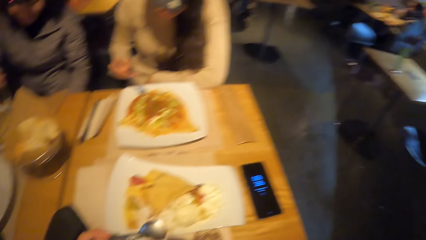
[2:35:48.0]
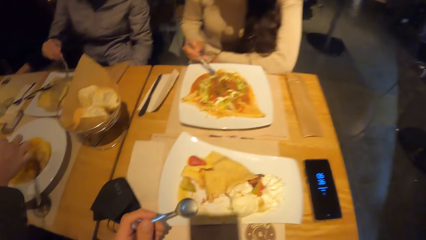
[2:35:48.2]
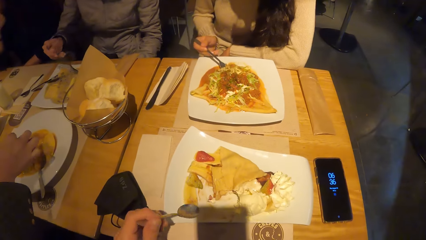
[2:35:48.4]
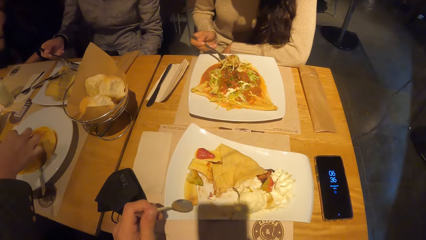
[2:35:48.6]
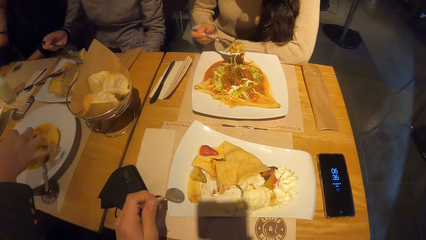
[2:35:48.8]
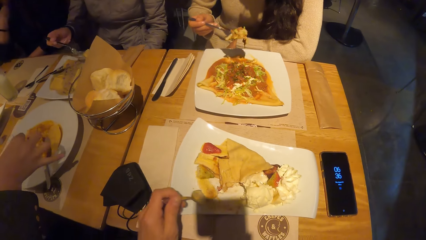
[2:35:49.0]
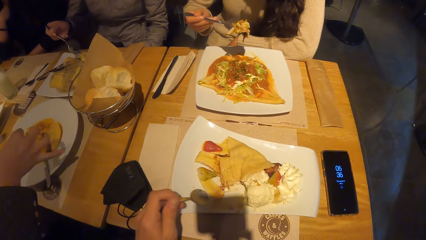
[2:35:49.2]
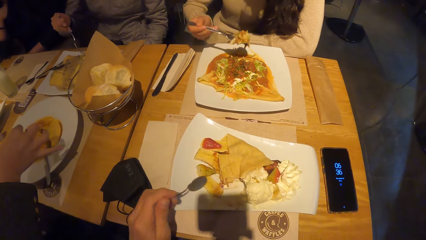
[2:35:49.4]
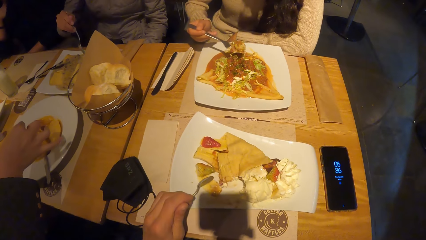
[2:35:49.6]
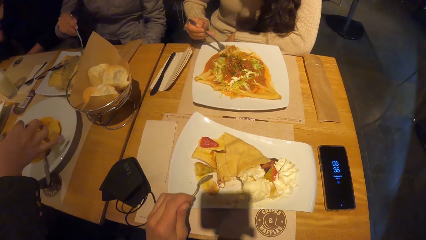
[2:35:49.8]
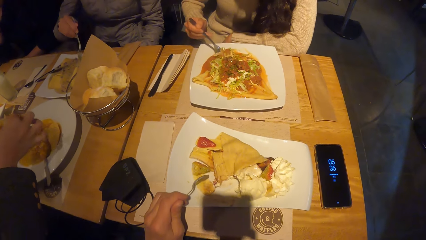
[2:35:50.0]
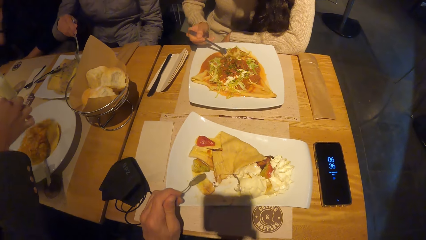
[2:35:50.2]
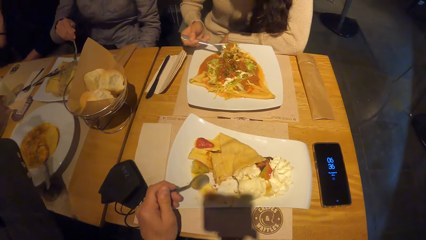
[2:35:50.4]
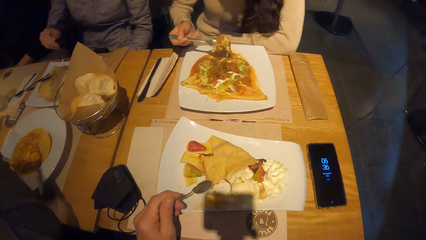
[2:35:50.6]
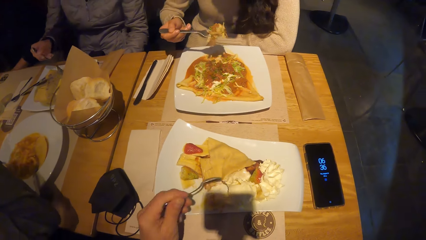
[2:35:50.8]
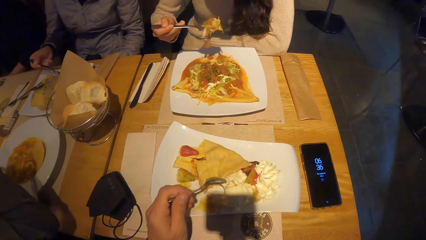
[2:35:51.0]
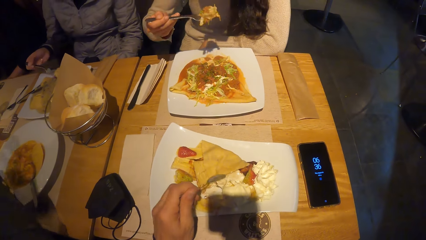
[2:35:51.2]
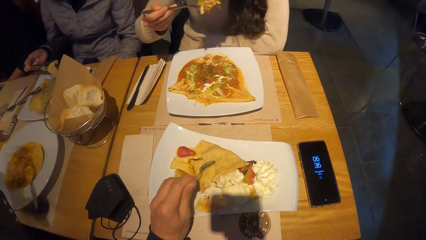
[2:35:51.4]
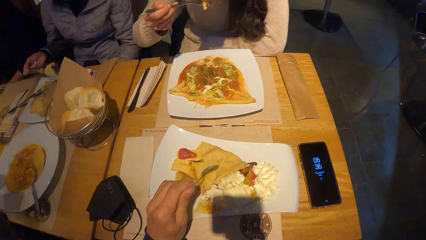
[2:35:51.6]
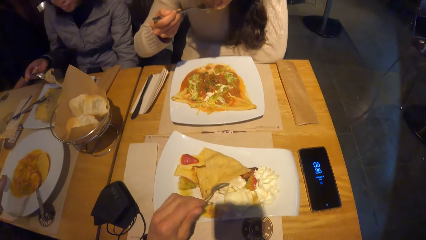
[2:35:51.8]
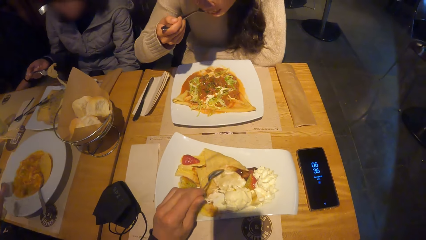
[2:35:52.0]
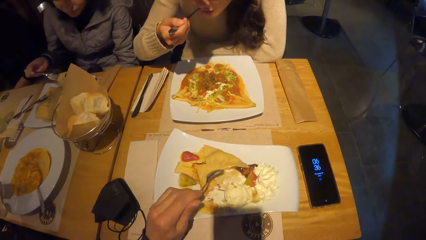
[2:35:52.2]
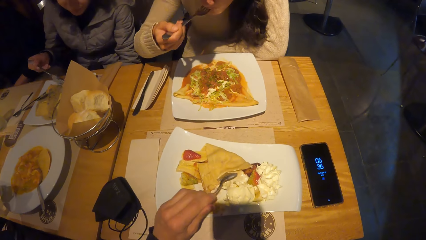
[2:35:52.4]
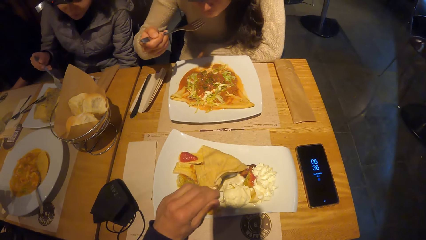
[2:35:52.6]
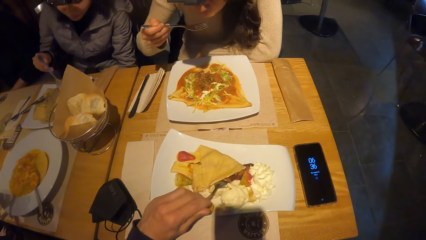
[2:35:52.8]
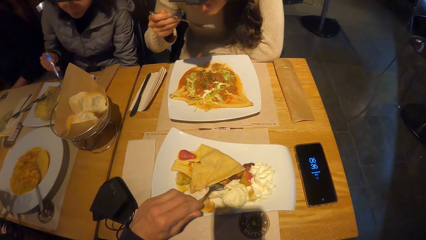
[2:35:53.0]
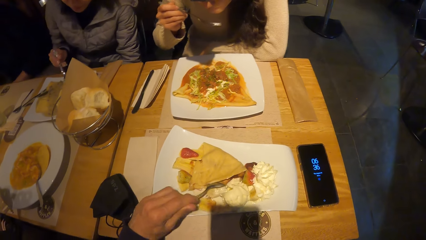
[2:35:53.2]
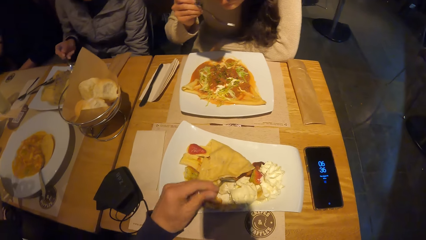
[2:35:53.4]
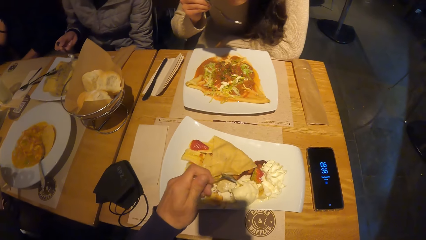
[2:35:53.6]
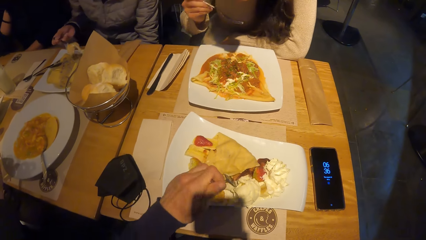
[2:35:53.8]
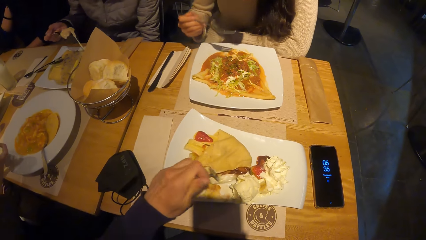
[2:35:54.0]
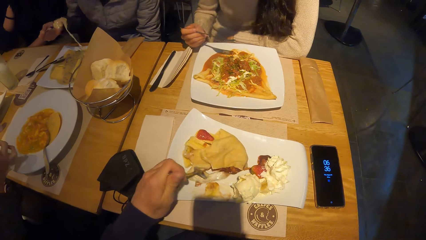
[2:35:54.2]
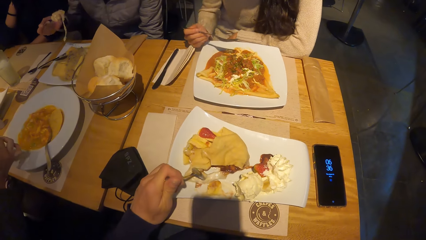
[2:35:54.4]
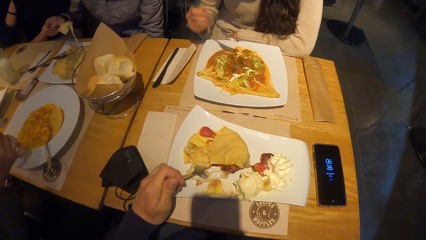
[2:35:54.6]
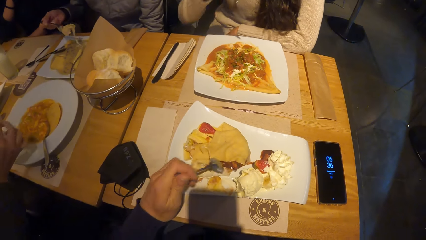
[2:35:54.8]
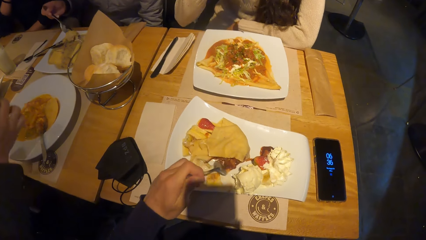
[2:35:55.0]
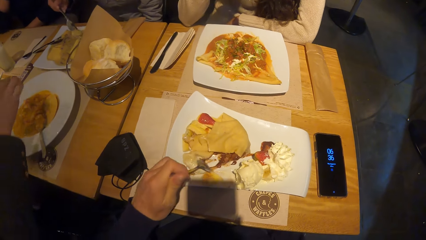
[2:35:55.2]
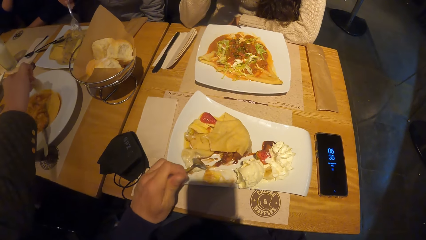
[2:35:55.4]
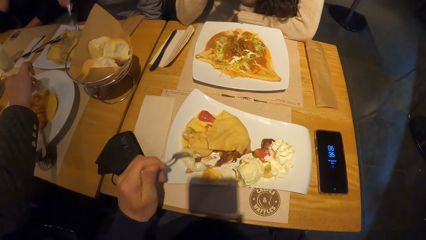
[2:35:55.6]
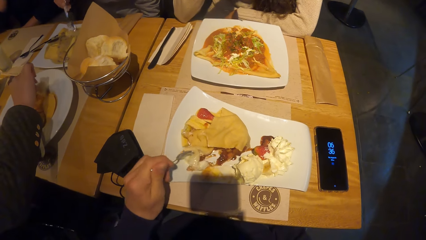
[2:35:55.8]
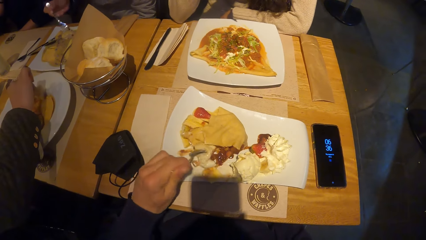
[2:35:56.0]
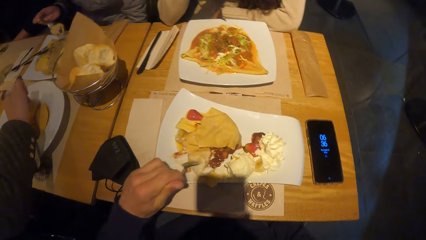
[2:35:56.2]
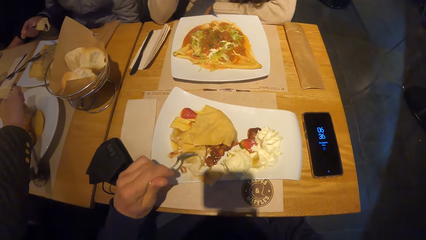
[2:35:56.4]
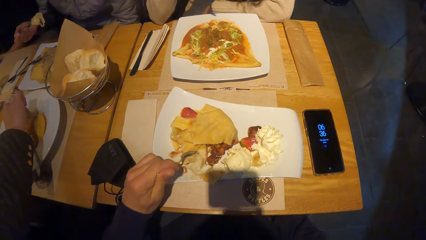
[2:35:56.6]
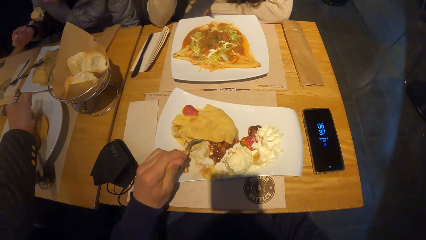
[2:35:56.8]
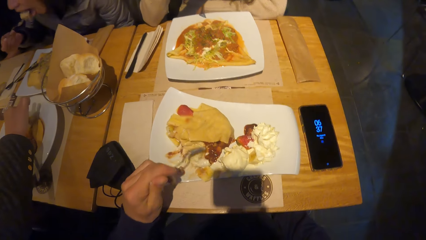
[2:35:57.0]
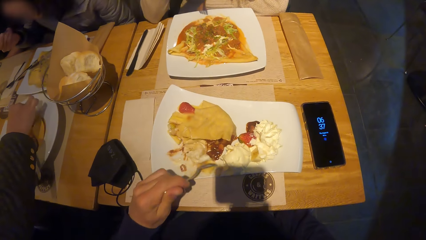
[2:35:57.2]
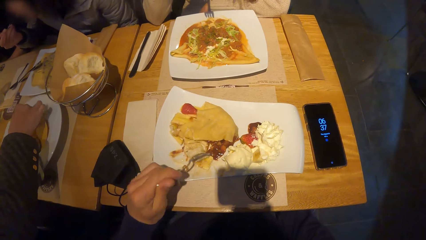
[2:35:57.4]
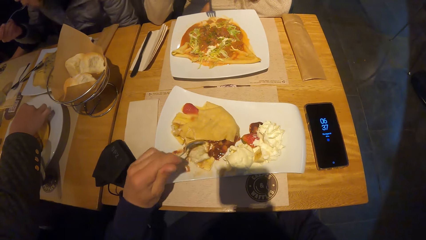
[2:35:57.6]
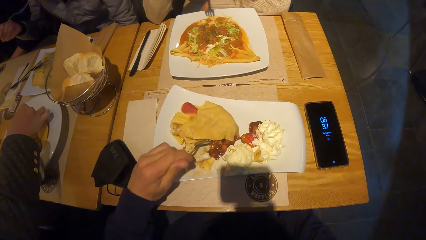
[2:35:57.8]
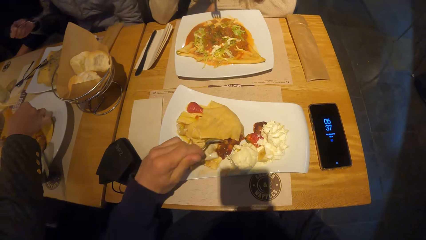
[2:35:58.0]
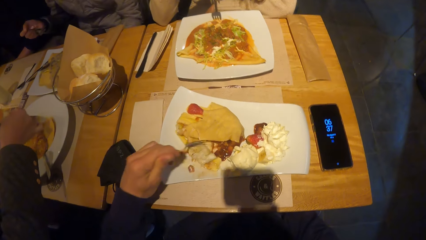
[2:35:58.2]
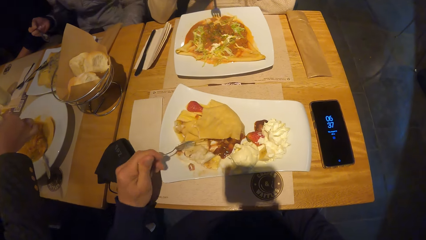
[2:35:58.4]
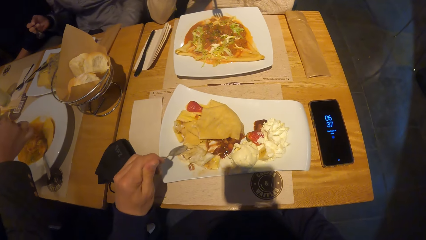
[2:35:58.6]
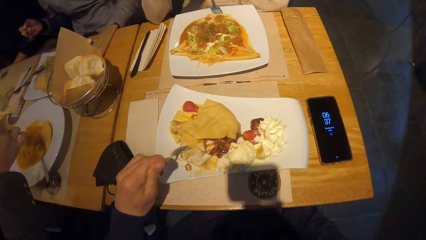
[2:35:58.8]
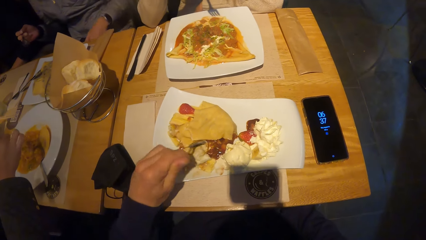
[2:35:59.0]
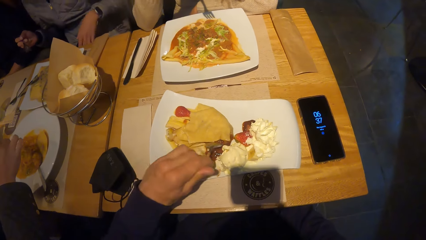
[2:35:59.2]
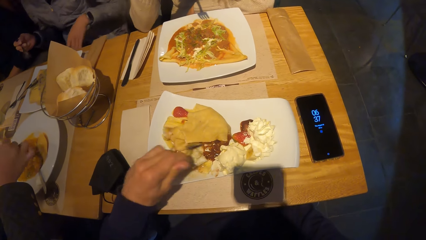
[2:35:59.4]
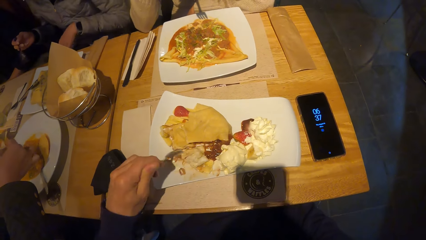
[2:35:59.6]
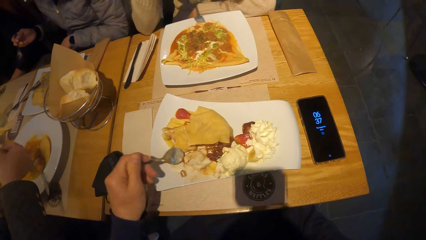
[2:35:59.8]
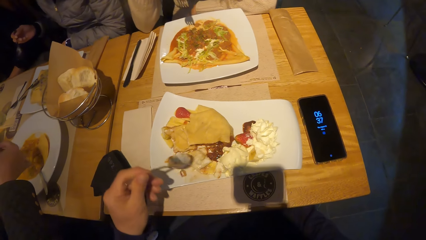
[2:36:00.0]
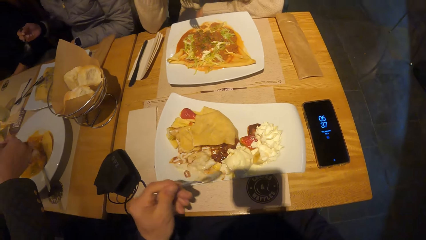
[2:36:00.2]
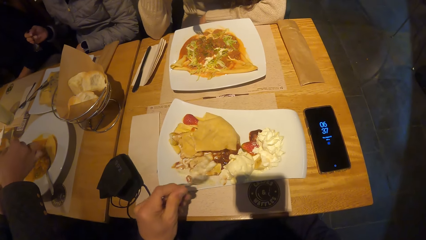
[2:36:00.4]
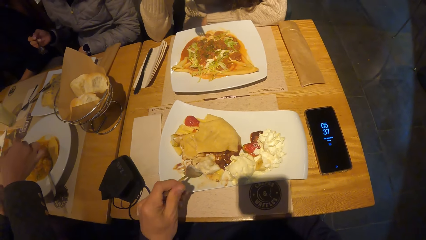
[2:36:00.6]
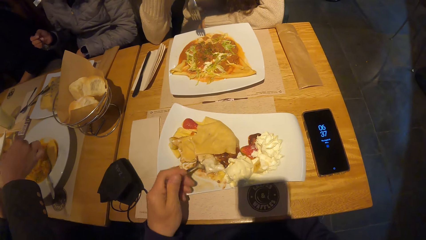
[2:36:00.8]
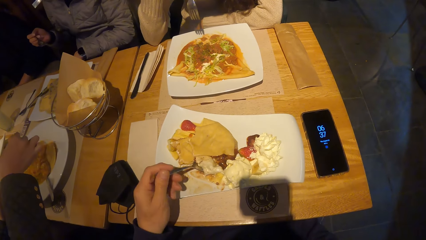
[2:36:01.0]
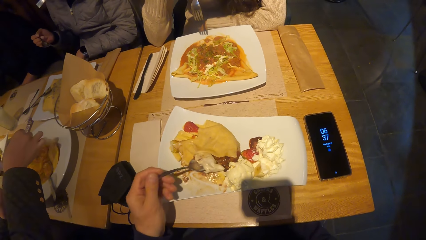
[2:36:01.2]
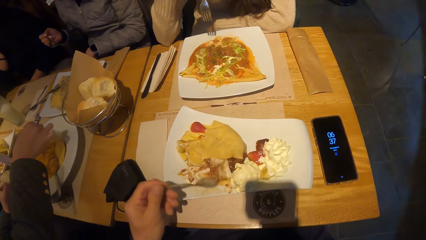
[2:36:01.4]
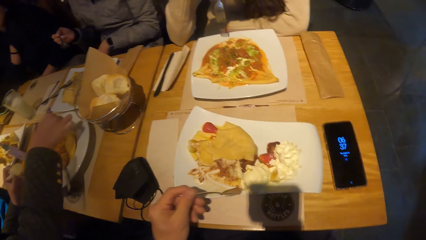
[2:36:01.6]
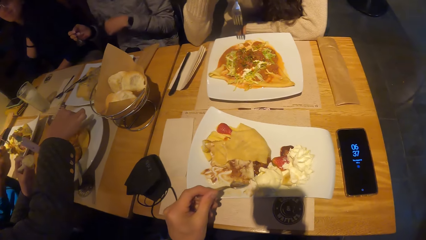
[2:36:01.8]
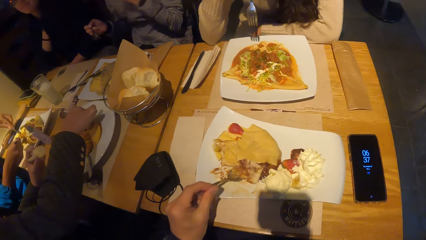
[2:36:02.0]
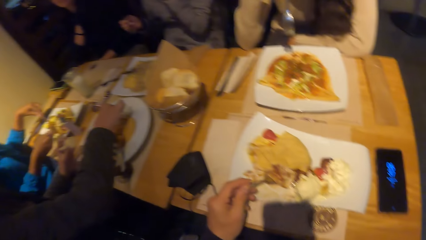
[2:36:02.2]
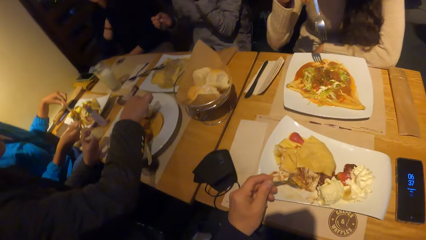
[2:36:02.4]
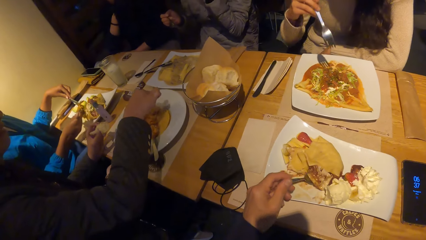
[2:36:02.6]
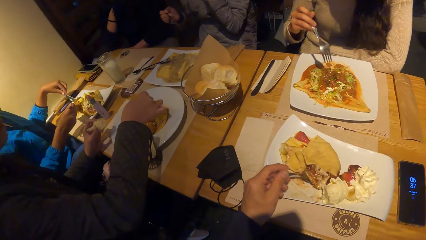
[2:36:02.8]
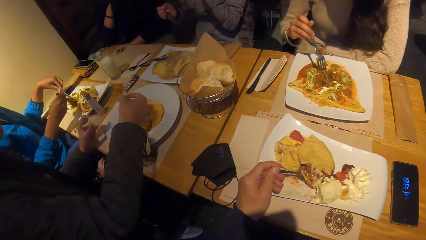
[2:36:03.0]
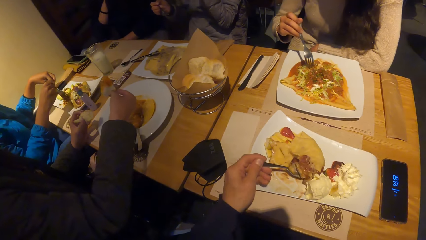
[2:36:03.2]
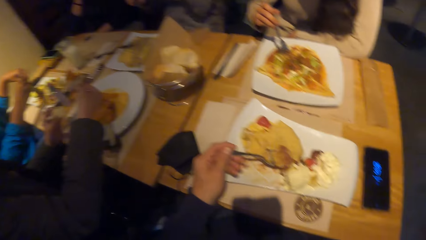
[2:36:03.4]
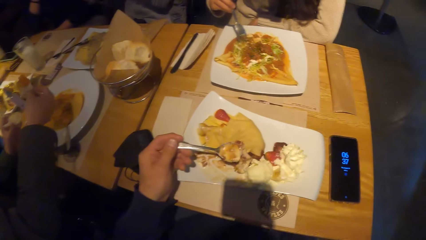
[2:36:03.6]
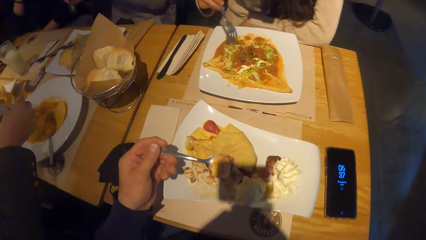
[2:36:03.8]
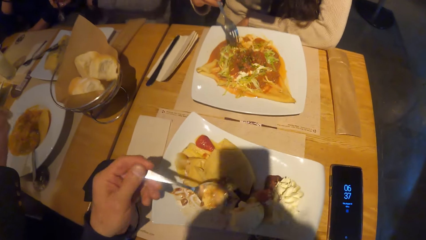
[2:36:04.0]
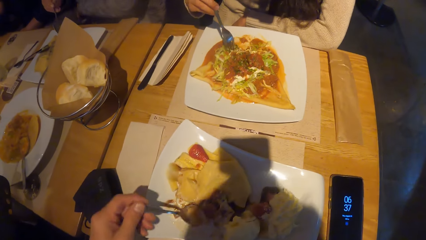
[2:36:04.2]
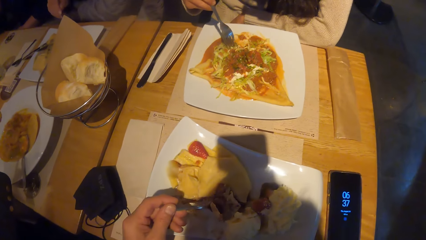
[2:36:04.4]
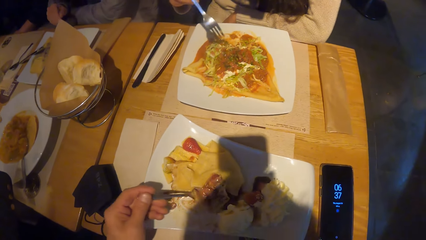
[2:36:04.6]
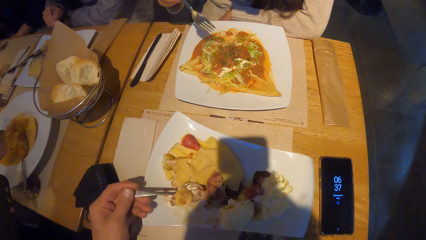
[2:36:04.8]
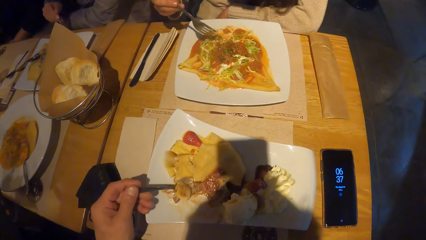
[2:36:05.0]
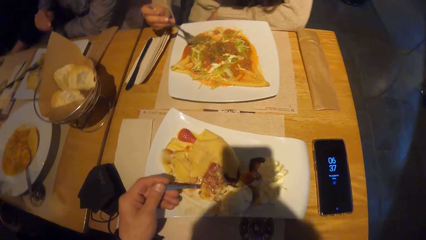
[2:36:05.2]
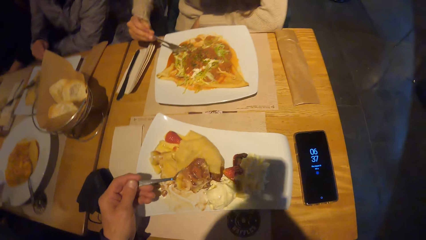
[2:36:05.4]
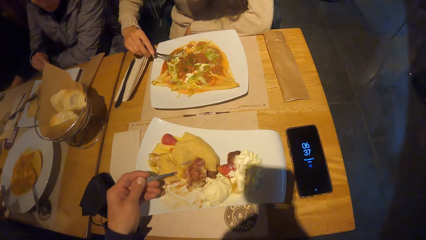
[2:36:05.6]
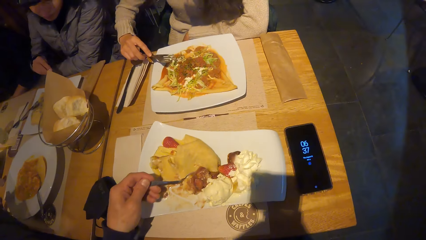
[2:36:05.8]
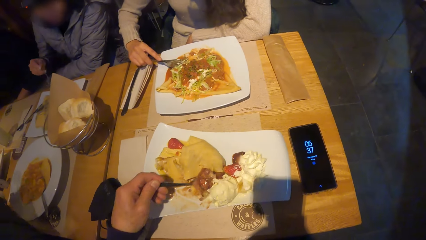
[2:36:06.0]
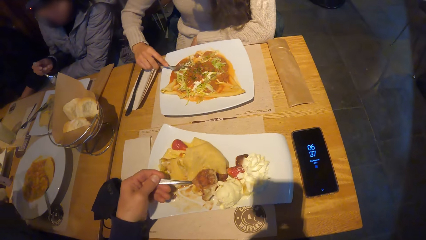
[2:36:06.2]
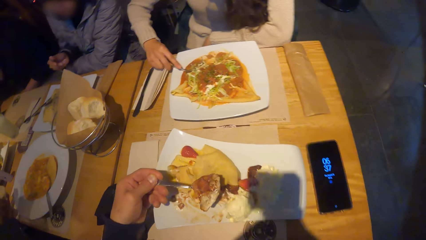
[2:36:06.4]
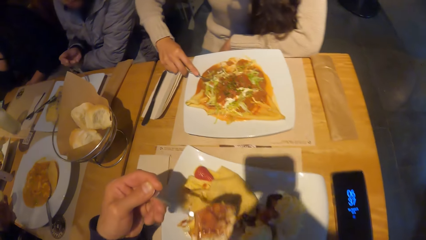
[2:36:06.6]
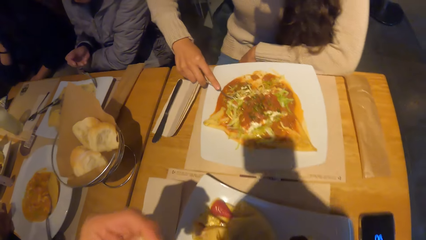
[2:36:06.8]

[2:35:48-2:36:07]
The woman eats the taco with the spoon in her right hand. She eats the taco again. Another woman eats tacos with the spoon in her right hand. Another woman eats the bread with the taco sauce with her right hand. The camera wearer eats taco with the spoon in his left hand.
